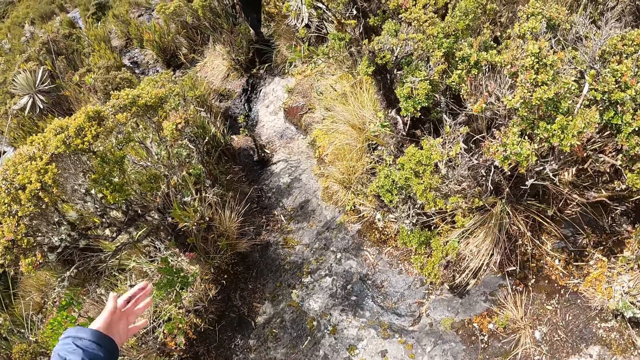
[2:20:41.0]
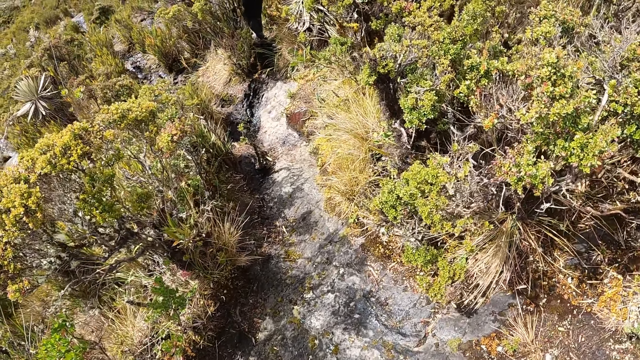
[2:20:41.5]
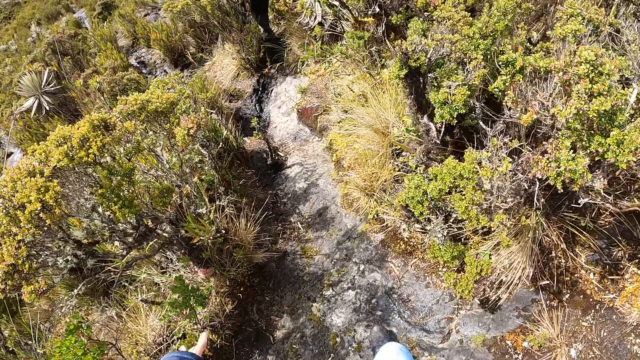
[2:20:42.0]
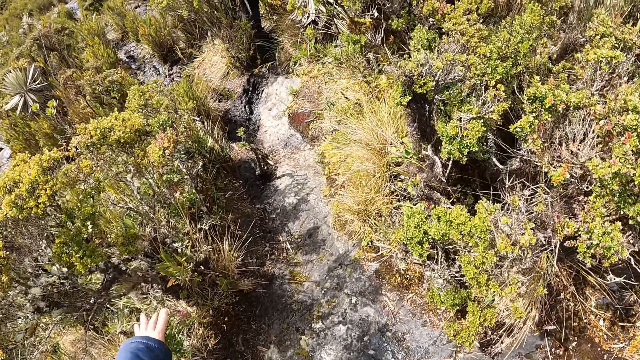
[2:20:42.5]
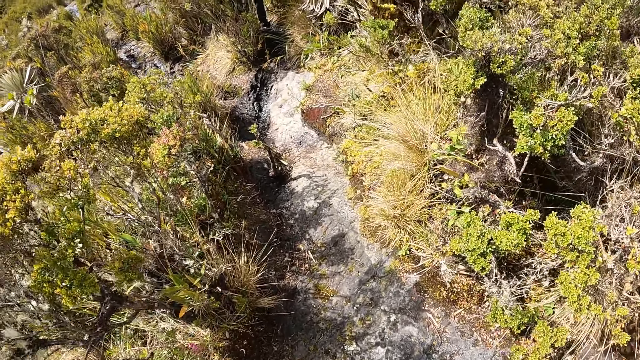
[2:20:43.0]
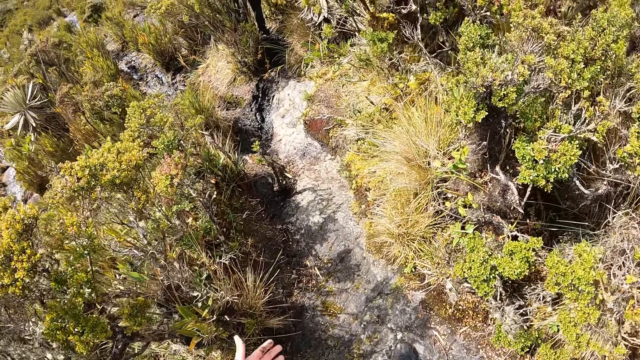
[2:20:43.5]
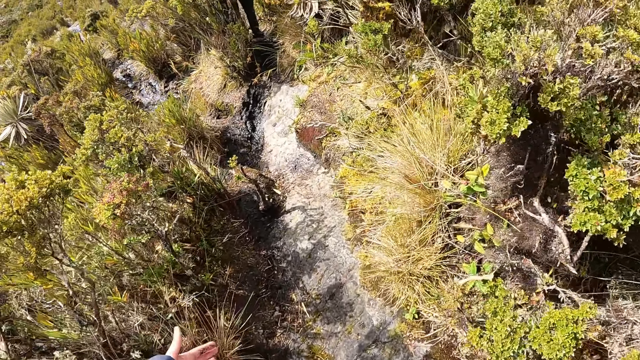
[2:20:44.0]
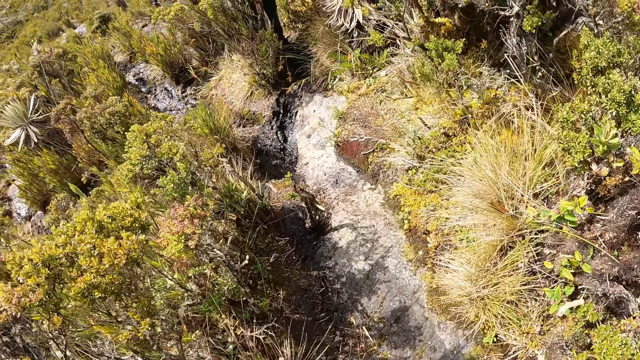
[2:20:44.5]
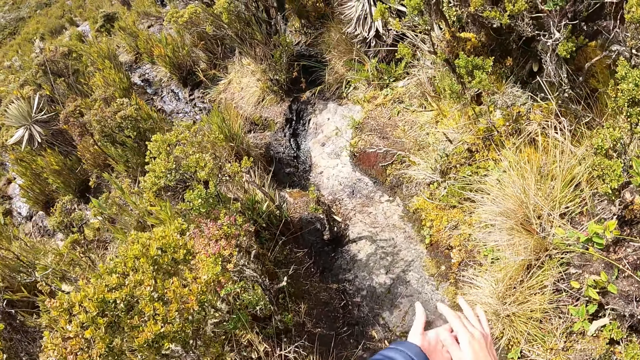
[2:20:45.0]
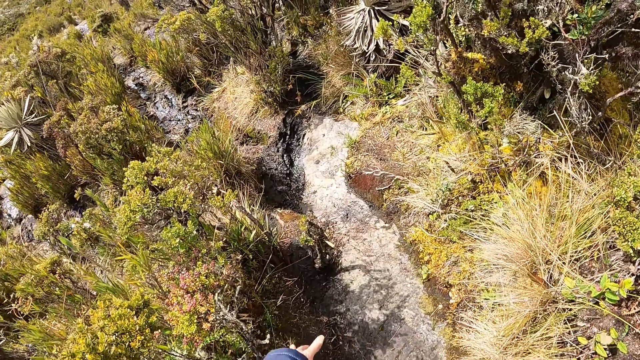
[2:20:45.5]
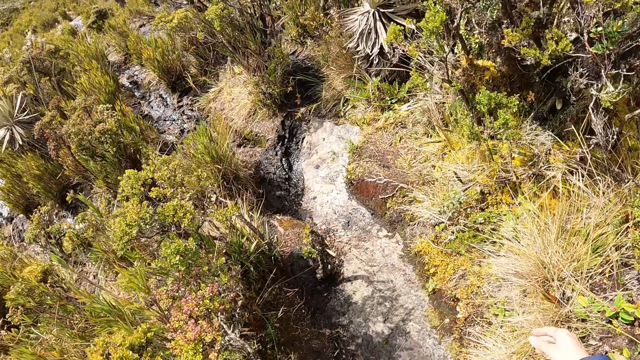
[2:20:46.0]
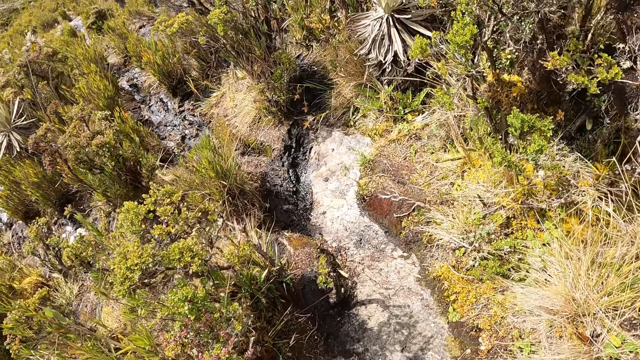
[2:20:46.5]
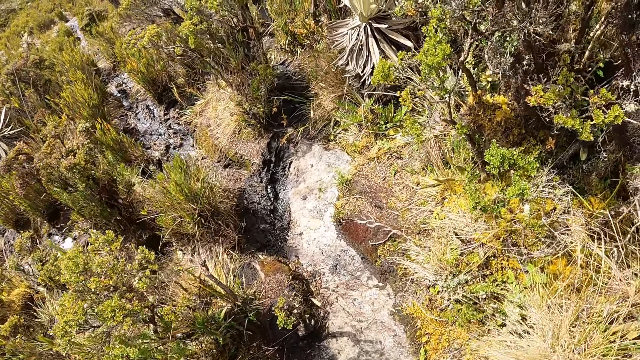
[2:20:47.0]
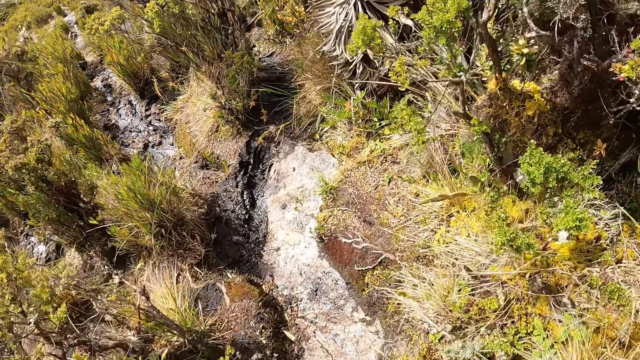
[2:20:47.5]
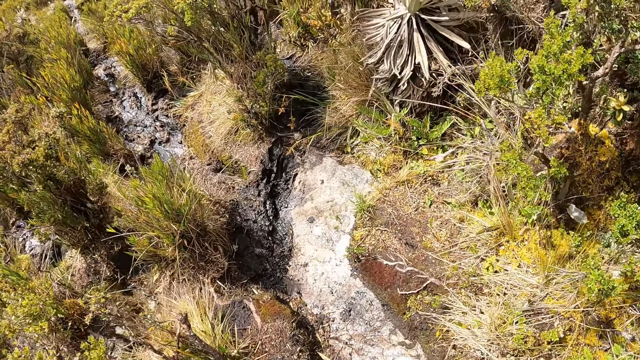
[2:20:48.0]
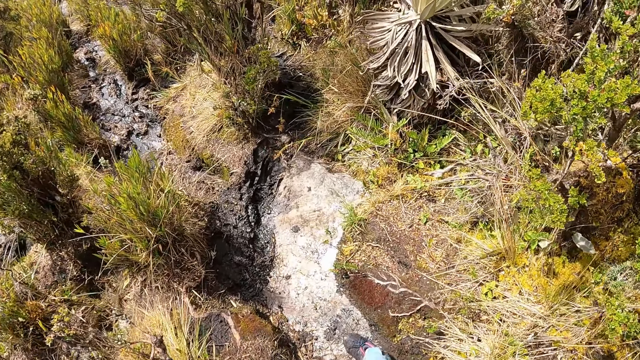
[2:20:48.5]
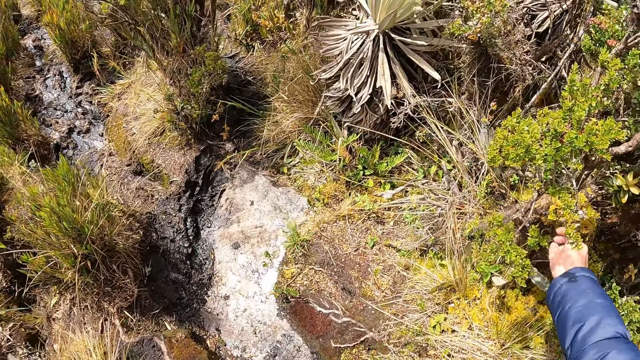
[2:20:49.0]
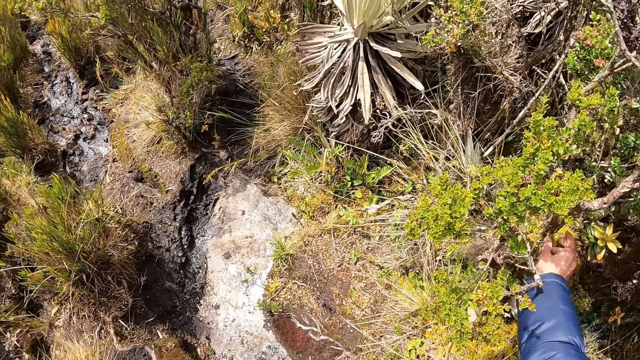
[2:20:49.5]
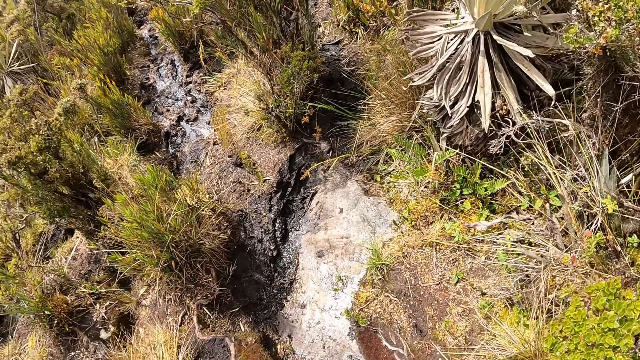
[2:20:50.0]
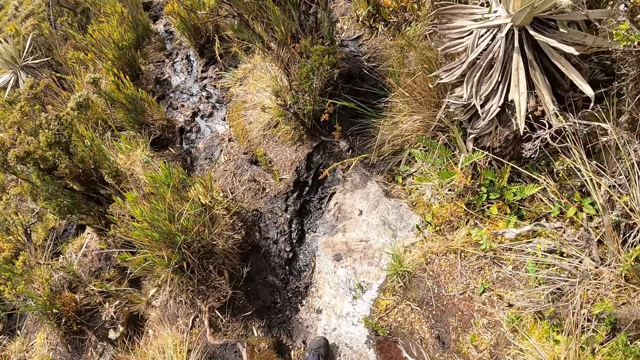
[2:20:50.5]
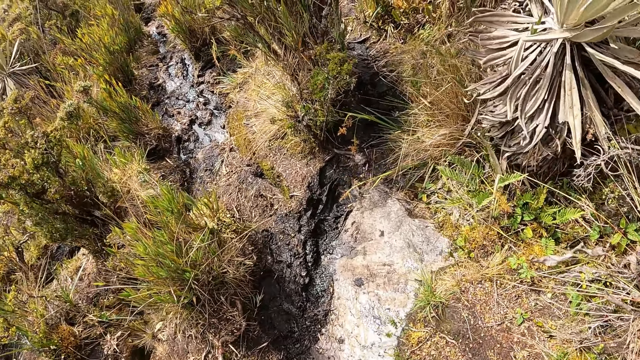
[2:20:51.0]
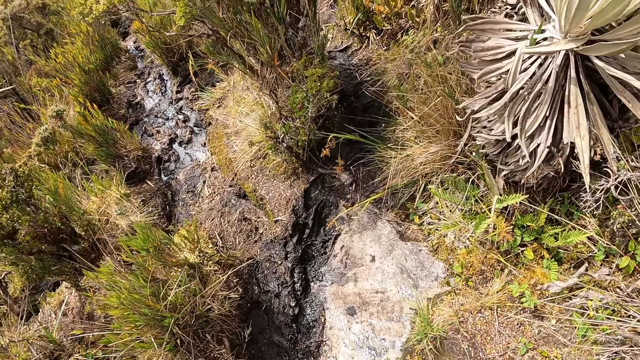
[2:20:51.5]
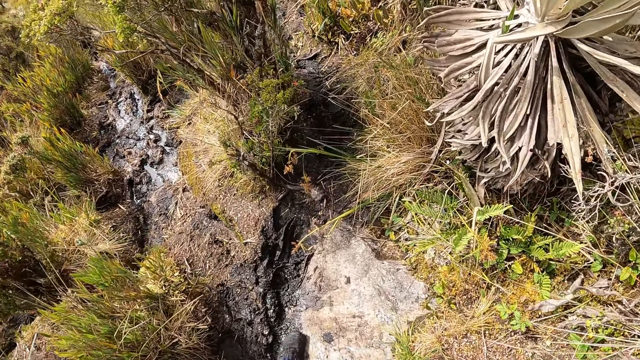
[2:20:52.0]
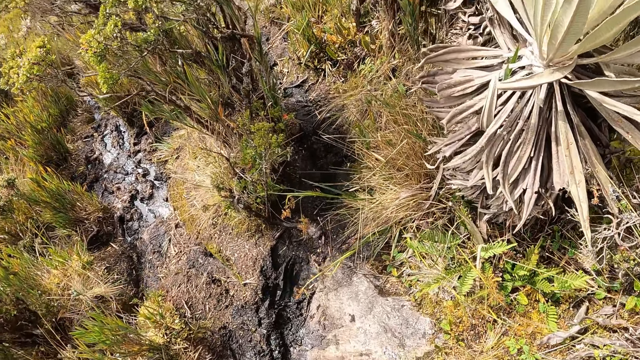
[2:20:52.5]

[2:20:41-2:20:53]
The camera wearer clears her hand. She plucks a leaf. She cuts a flower with her right hand.

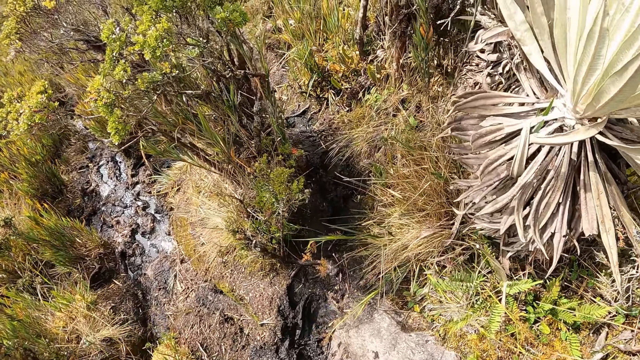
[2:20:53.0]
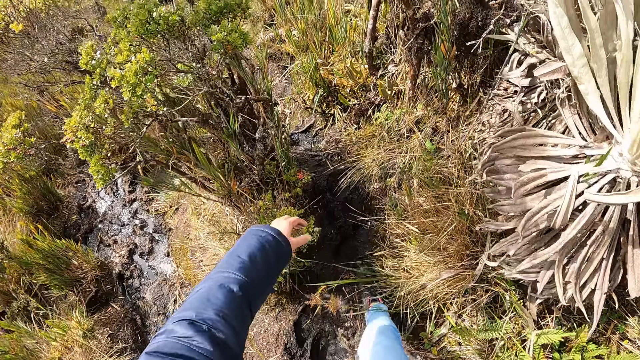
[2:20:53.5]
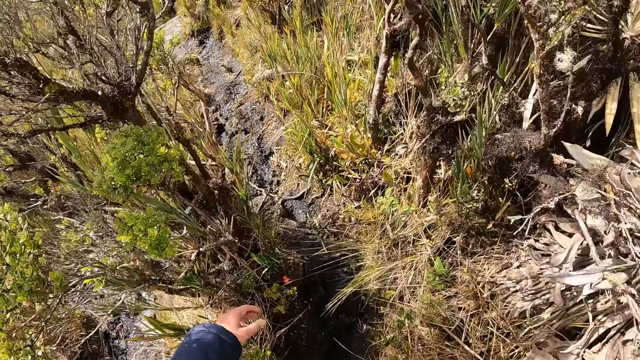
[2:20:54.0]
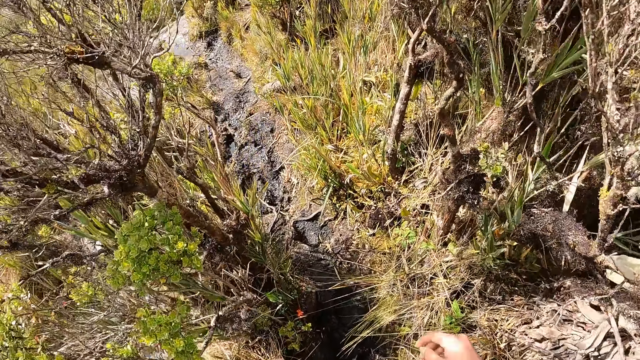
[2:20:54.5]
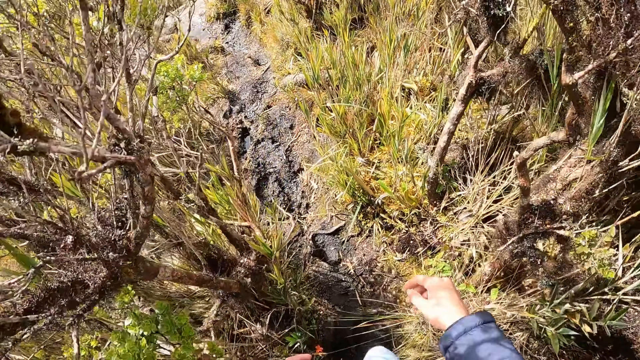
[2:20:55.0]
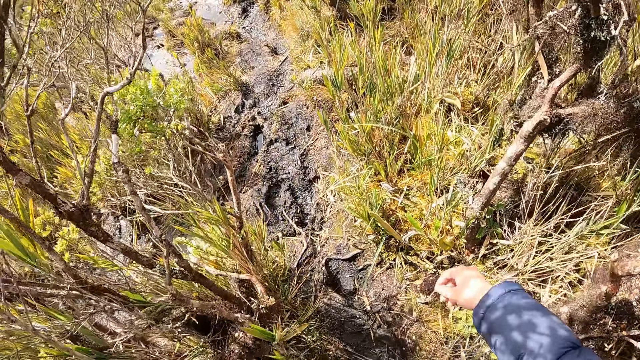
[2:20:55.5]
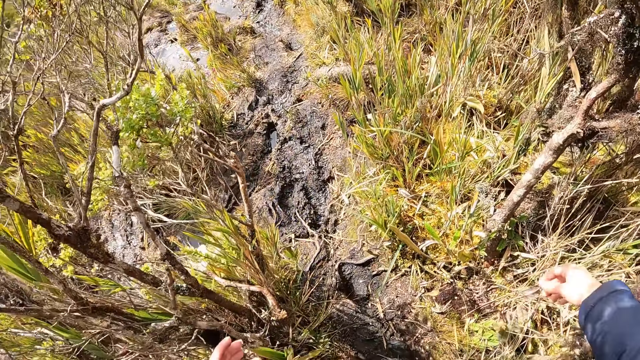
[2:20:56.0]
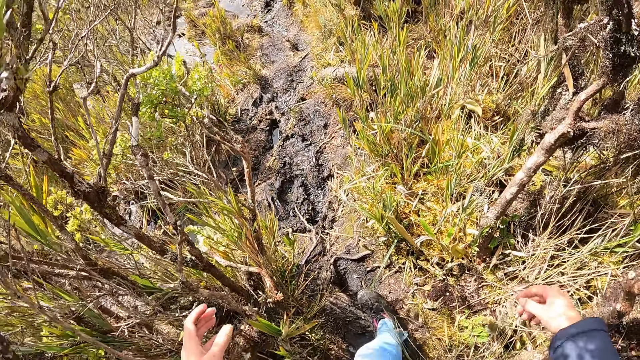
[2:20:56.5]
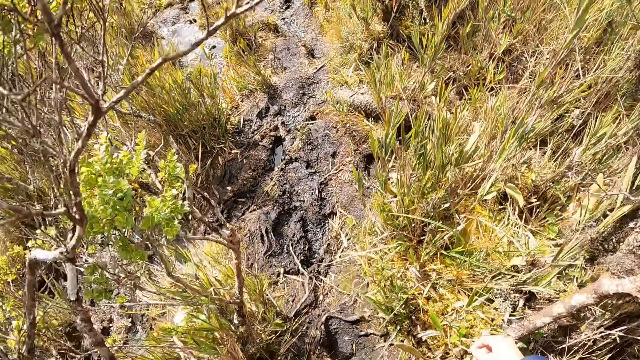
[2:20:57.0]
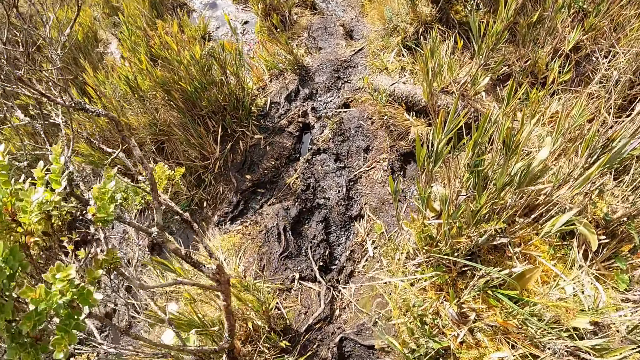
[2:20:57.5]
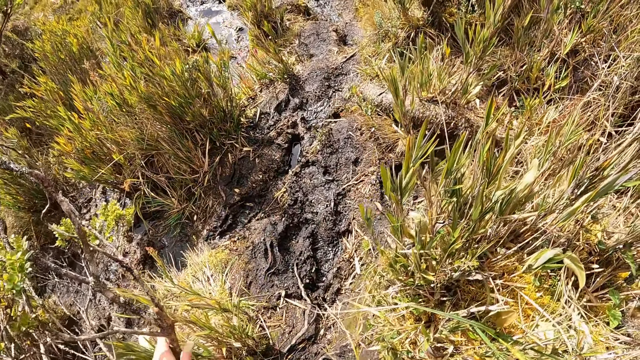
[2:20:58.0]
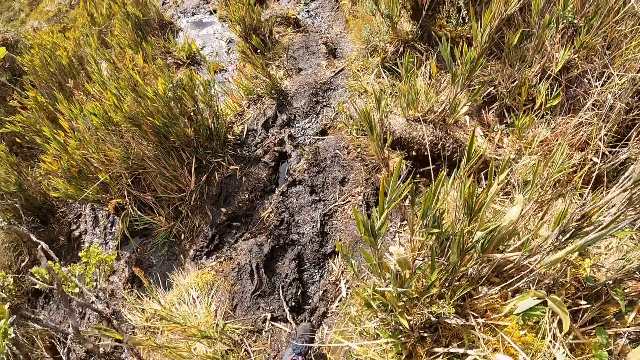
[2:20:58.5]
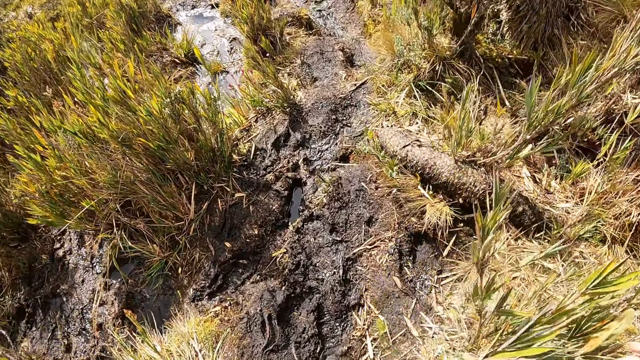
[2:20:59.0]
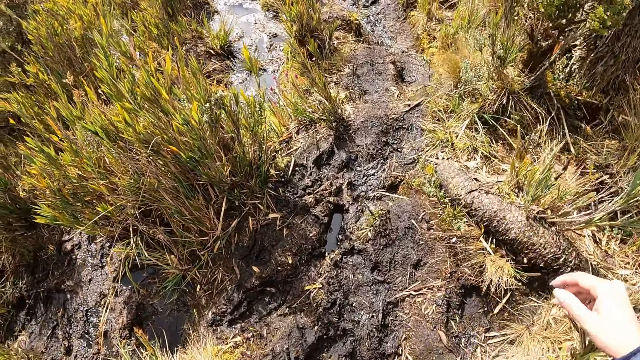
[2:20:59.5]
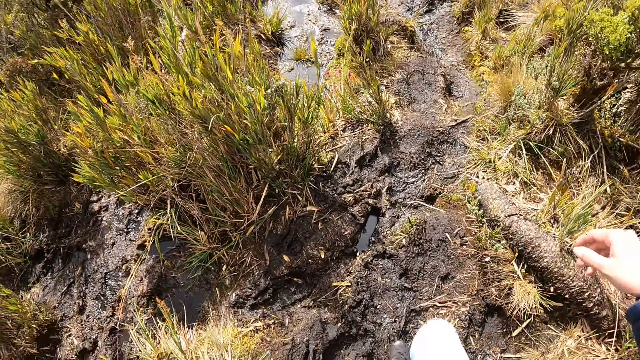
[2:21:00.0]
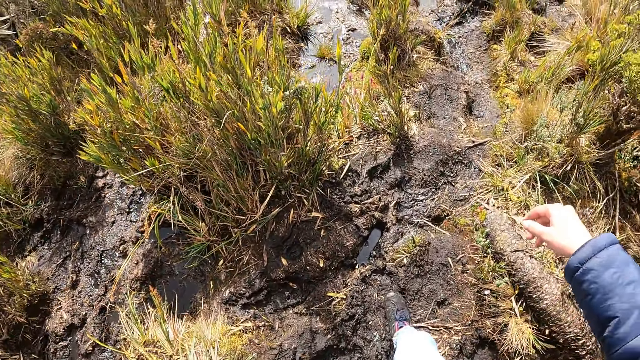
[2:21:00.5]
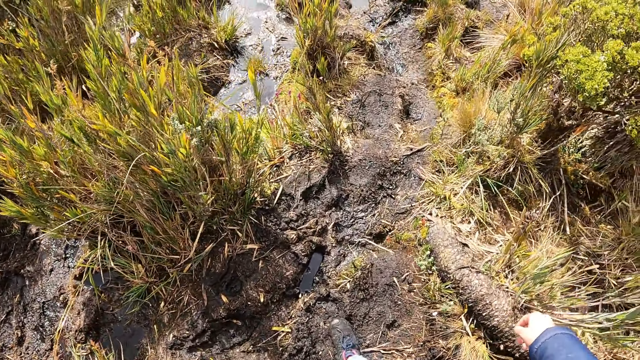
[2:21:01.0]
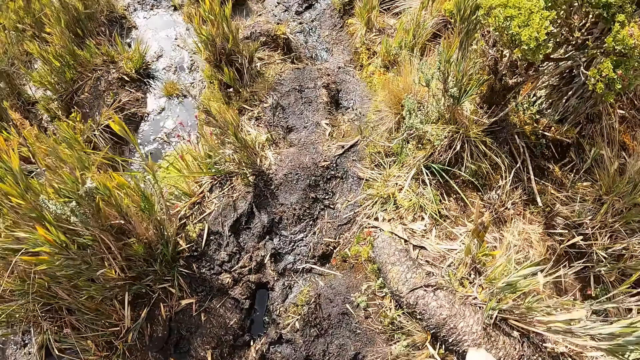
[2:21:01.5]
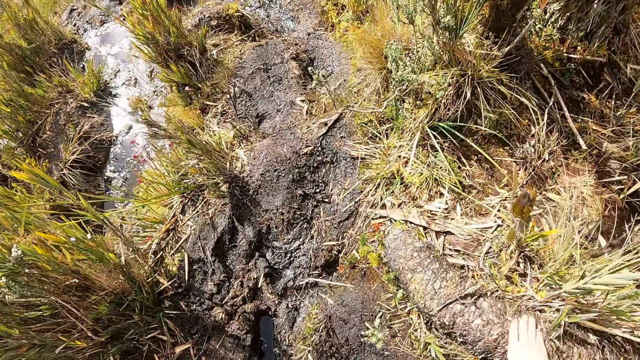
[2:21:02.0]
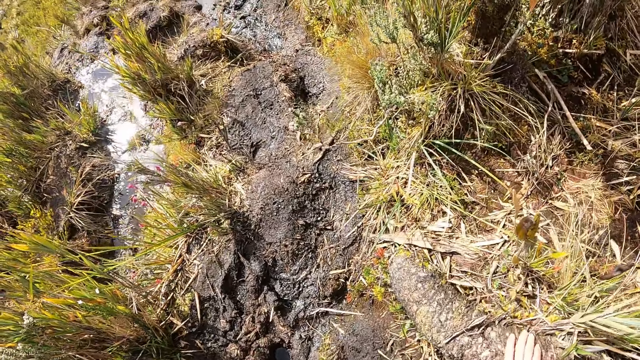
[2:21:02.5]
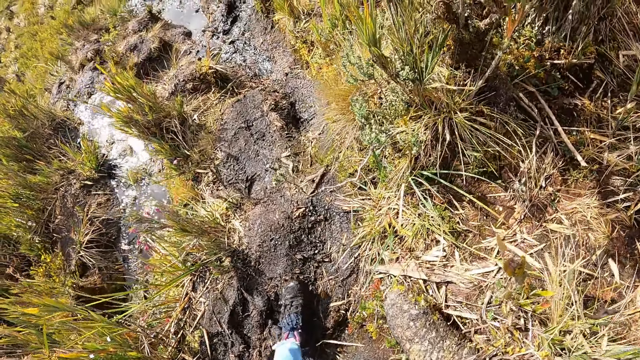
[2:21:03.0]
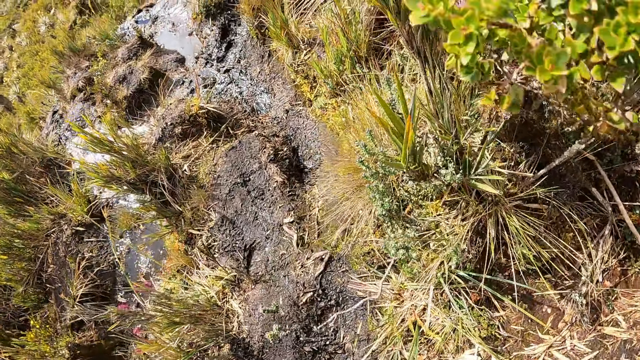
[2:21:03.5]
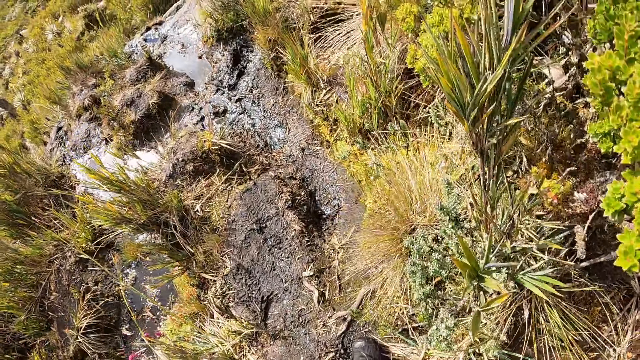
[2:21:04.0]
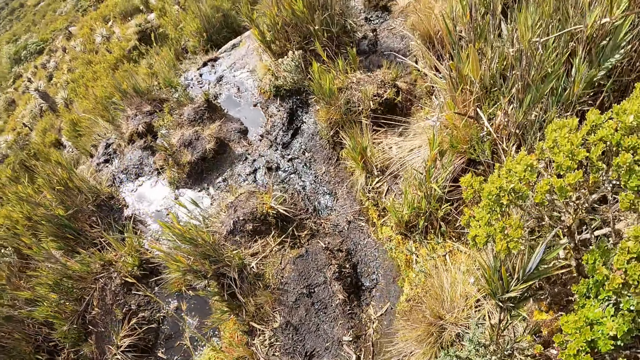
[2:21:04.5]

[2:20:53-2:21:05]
The camera wearer walks on a hill. They climb down a mountain.
